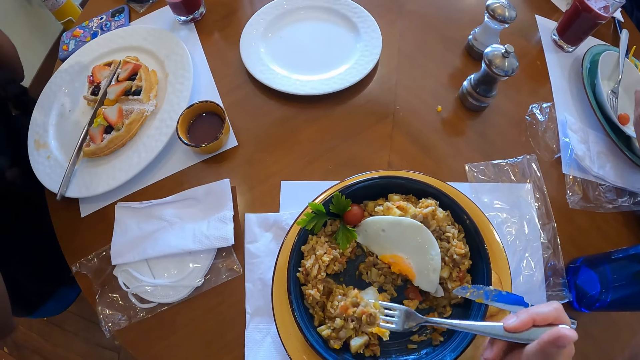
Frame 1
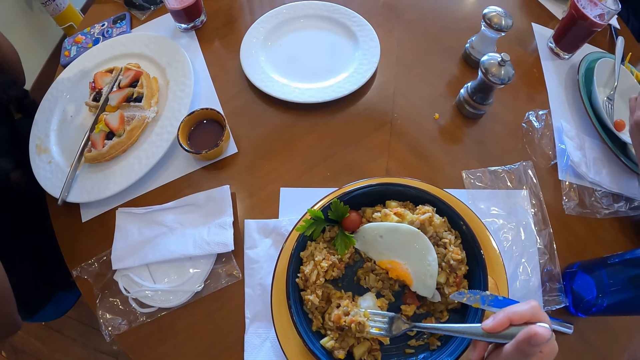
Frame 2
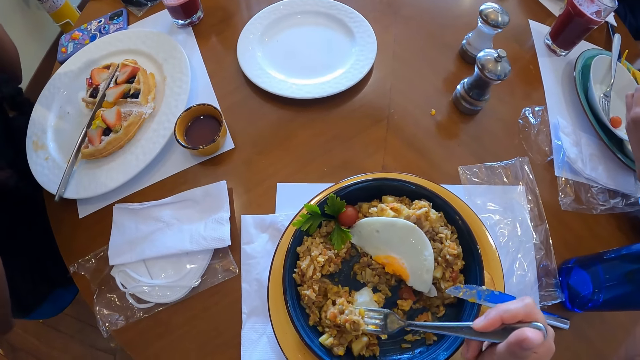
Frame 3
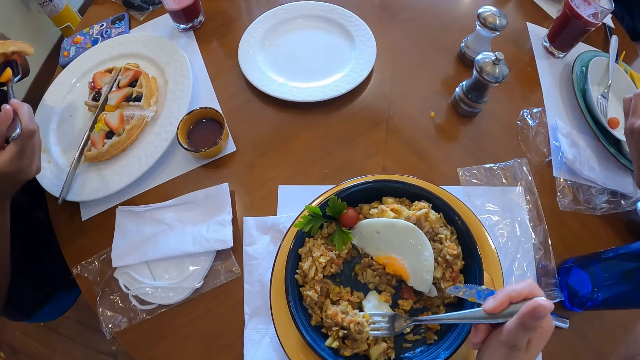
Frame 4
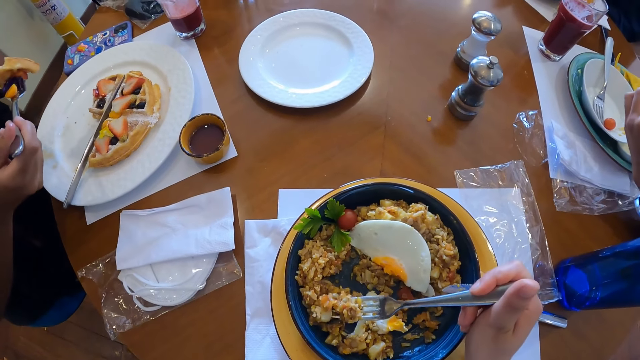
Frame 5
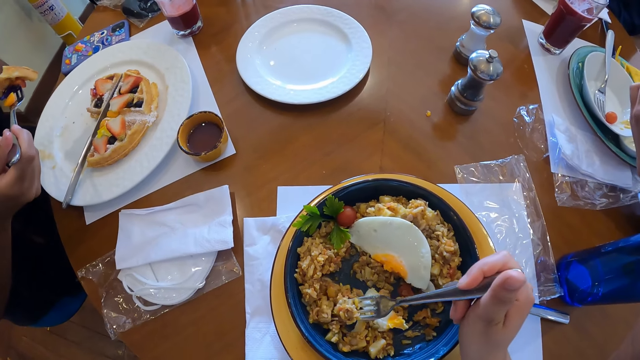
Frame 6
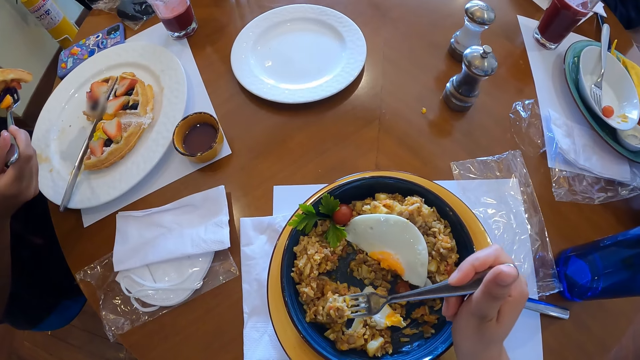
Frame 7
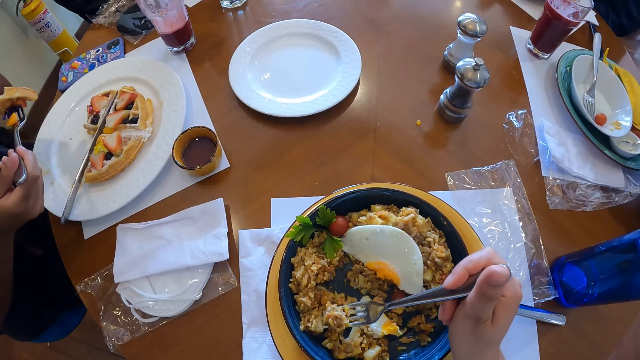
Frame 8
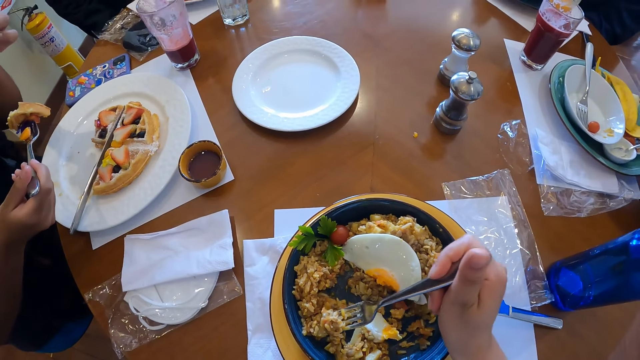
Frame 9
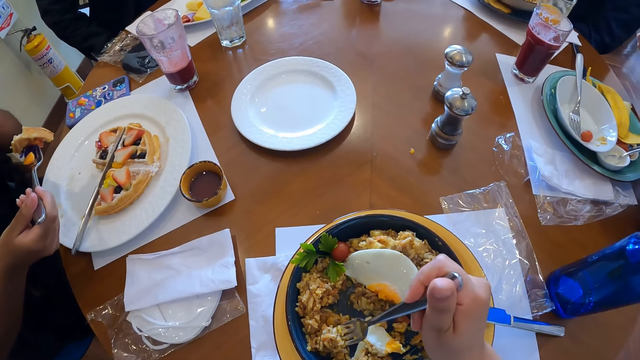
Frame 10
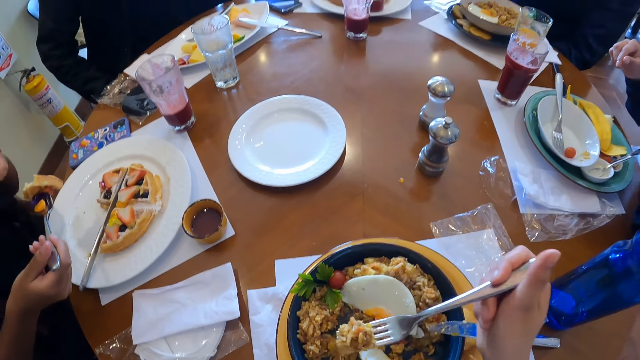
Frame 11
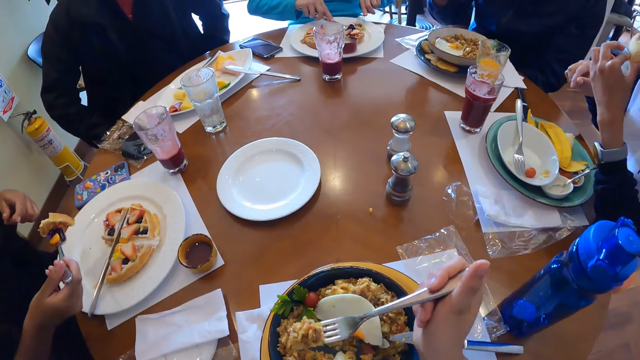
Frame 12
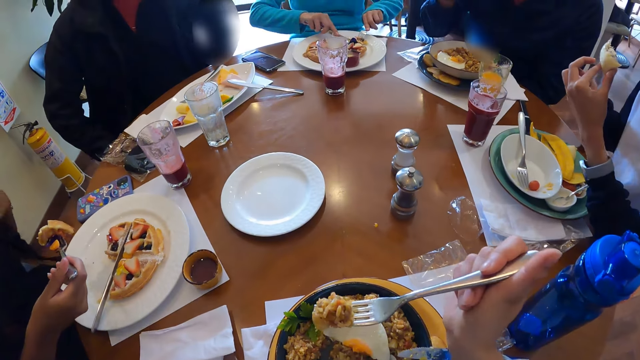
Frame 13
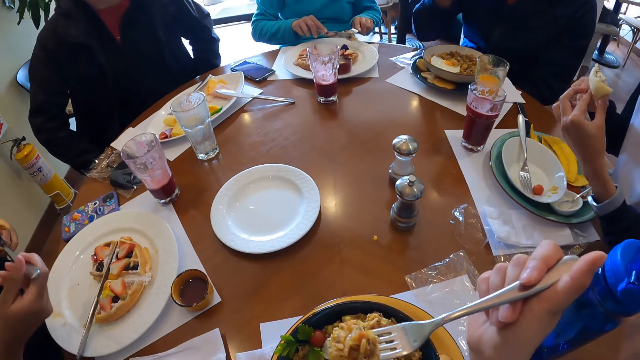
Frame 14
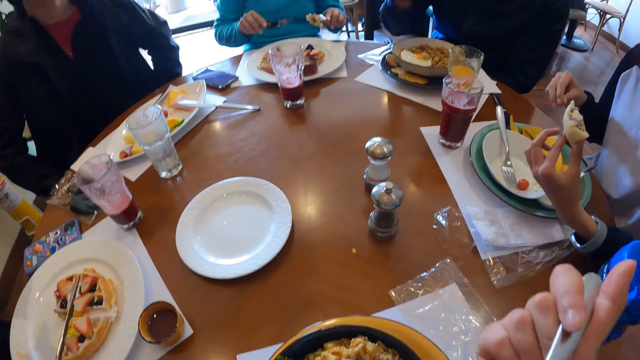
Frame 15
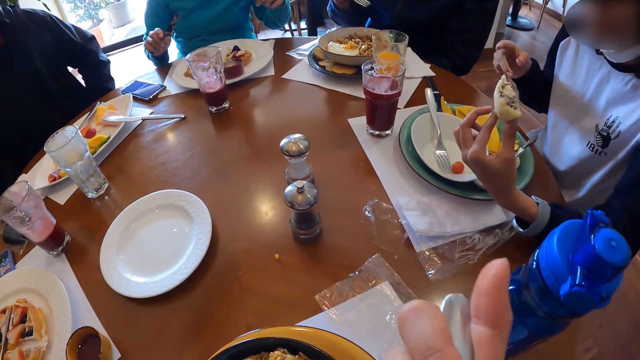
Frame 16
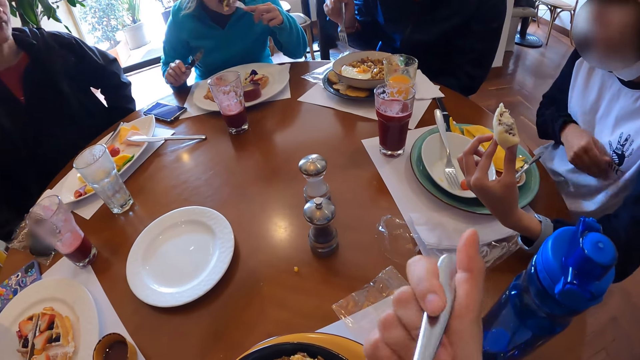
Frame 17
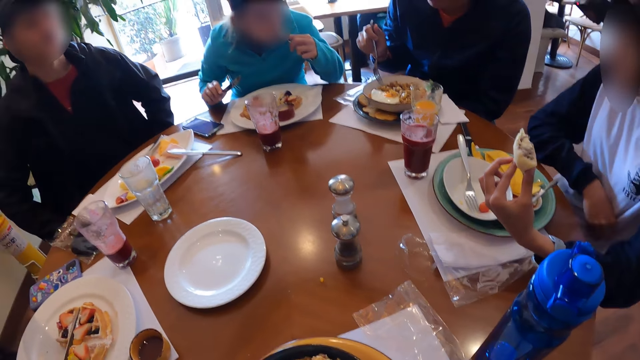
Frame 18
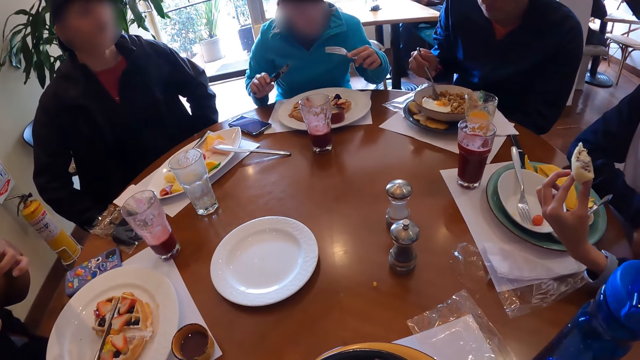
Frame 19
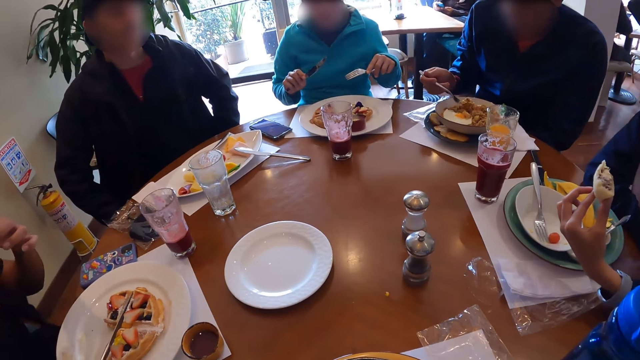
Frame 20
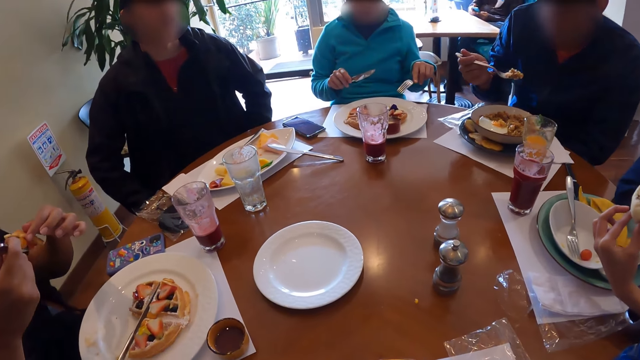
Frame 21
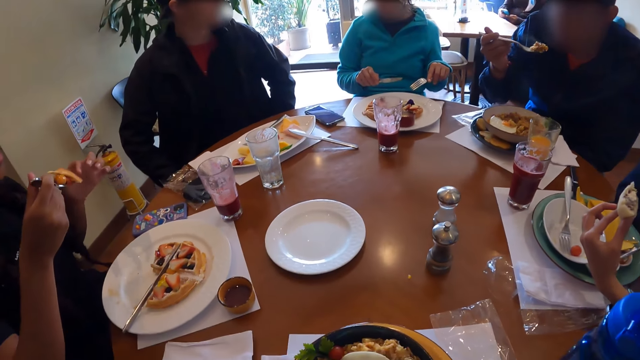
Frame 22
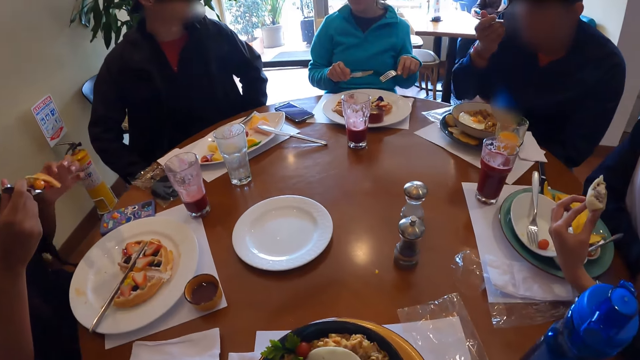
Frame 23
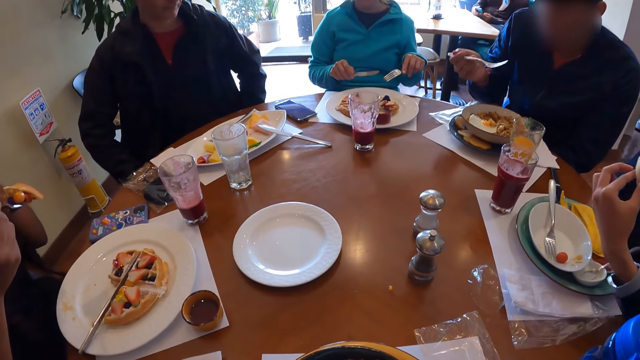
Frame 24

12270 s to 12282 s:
A woman takes waffles from the plate with the fork in her left hand. The camera wearer eats food using the fork spoon. The woman puts the waffles into her mouth with the fork in her left hand. A man takes Chinese fried rice from the plate on the table with the fork in his right hand. The camera wearer looks around the table. The man puts the Chinese fried rice into his mouth with the fork in his right hand.

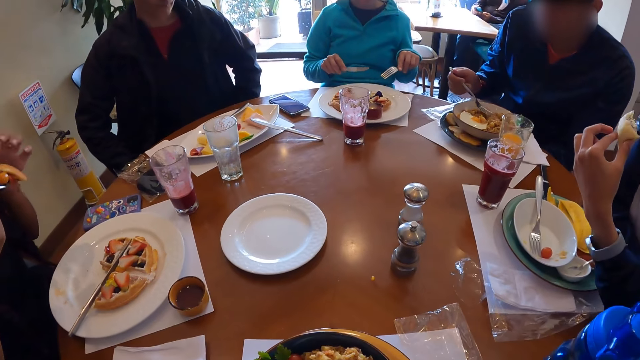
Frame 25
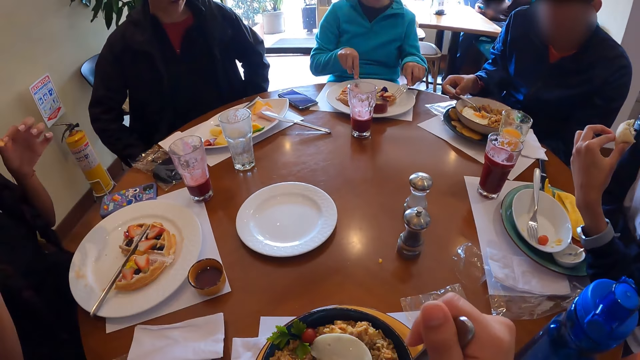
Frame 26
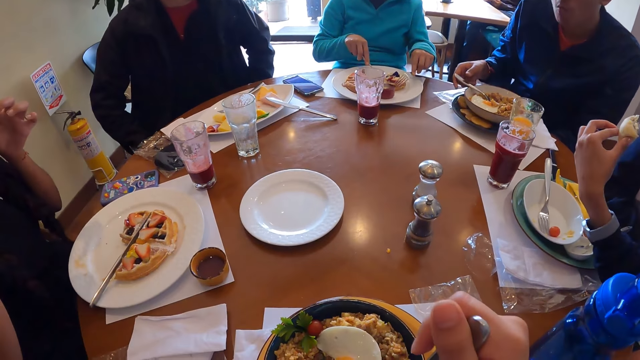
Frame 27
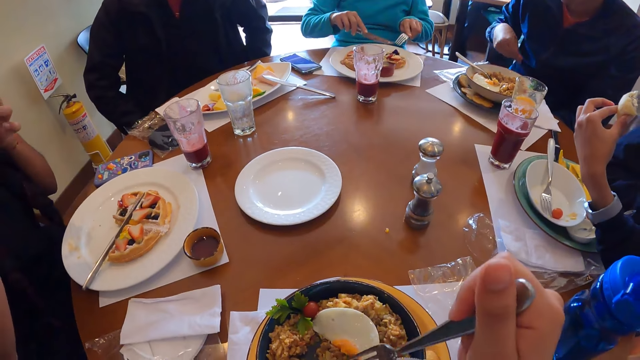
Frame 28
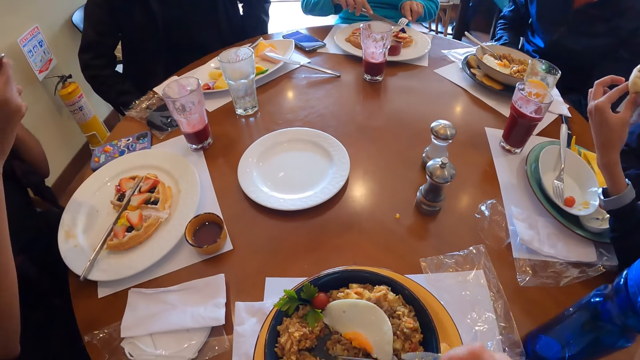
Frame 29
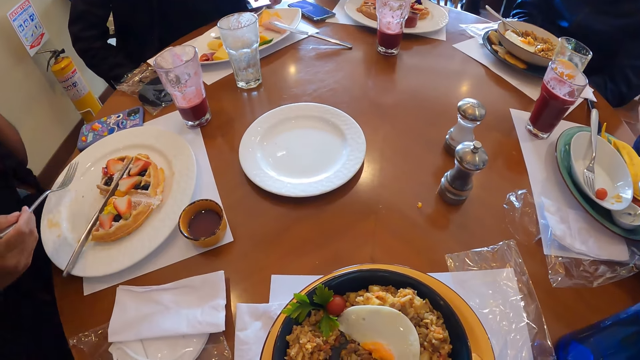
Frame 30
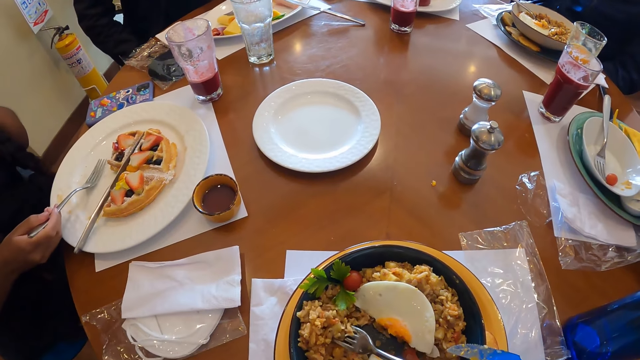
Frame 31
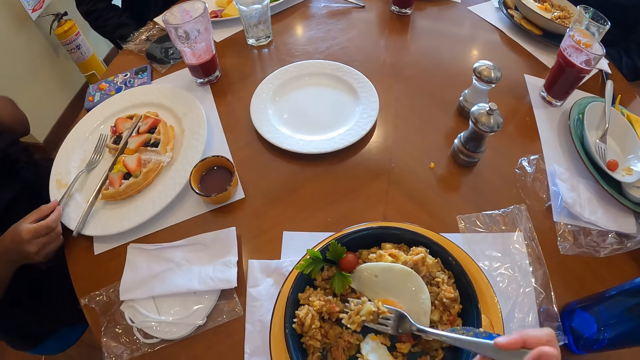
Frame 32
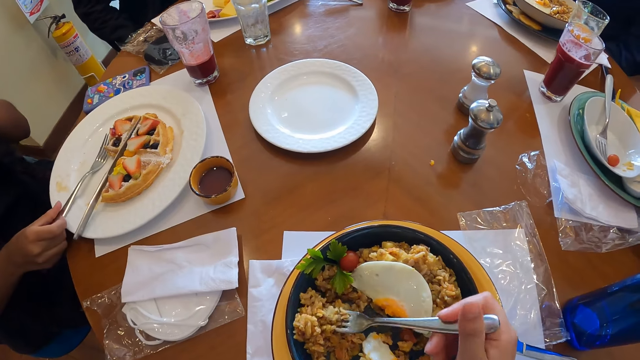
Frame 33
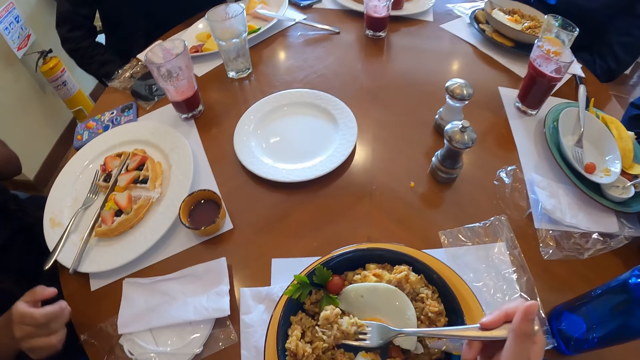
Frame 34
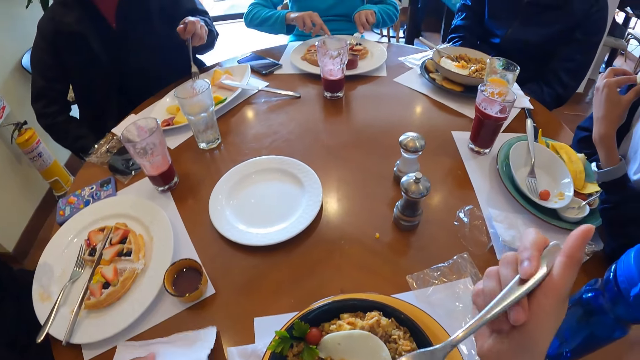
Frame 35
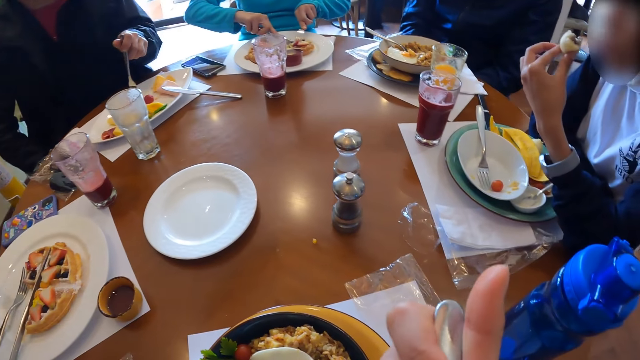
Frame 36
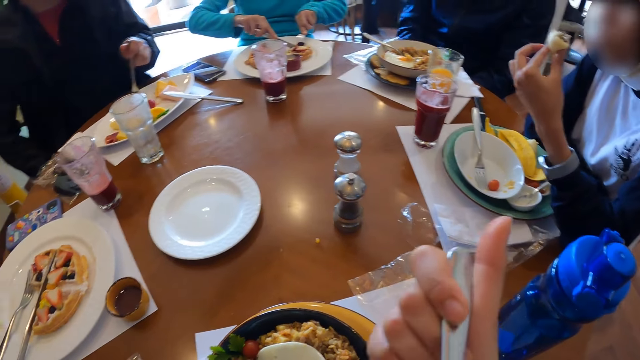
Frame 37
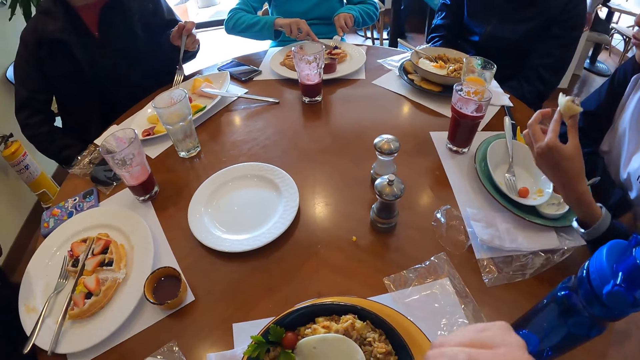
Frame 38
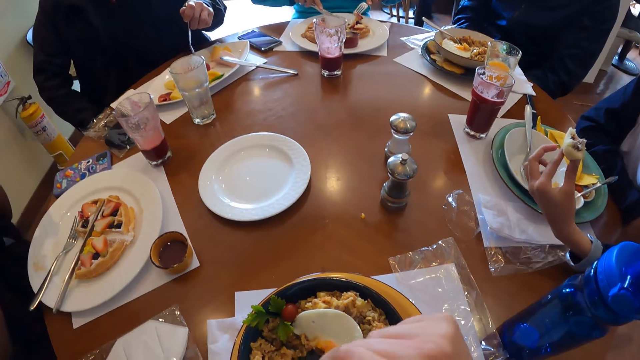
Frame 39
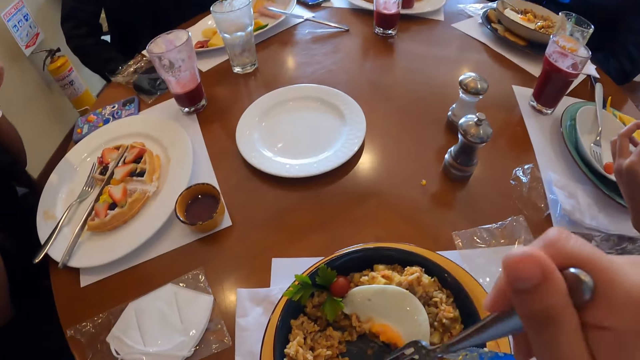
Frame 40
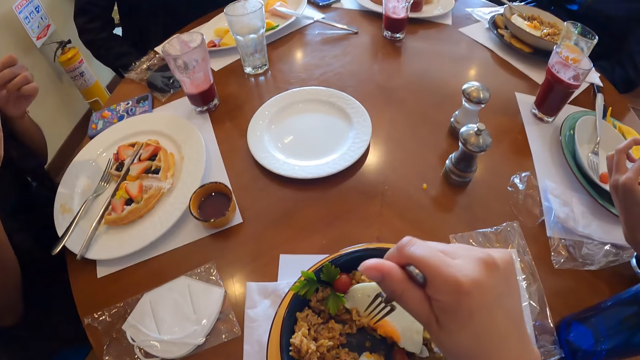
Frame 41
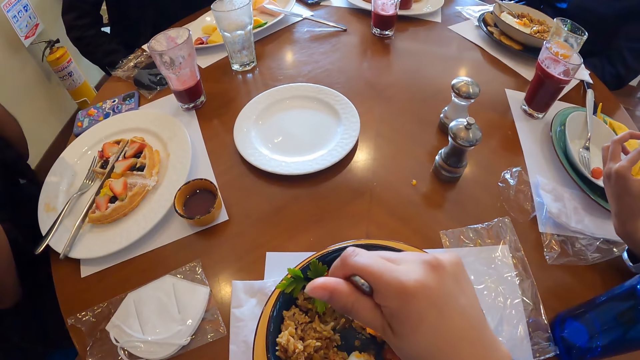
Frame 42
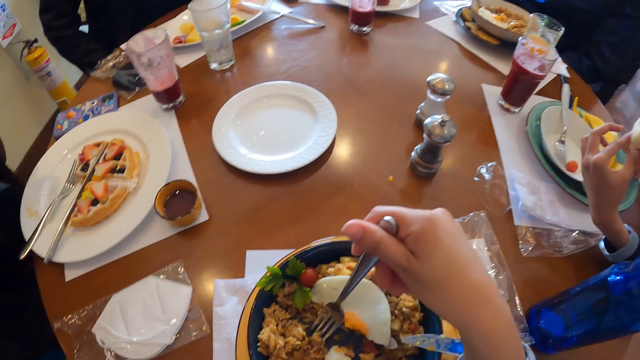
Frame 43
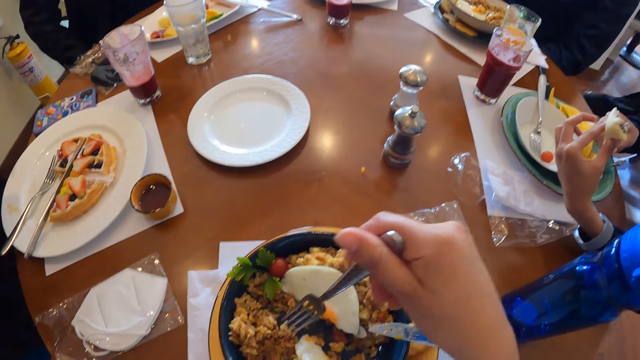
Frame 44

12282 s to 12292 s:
The man drops the fork in the plate with his right hand. The camera wearer takes food from the plate with the fork or fork spoon in his right hand. The woman drops the fork in the plate on the table with her right hand and picks a serviette from the table with her right hand. The camera wearer eats food using the fork spoon. He gathers food with the fork spoon.
